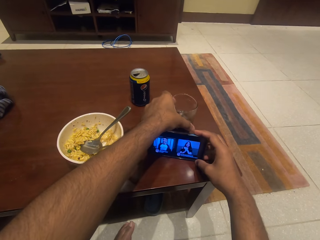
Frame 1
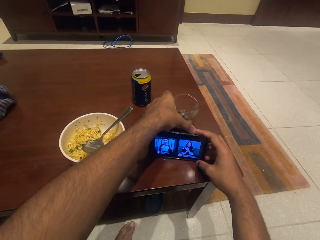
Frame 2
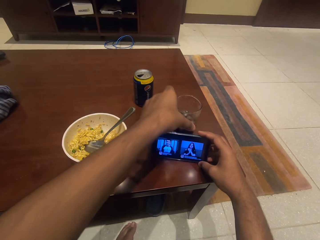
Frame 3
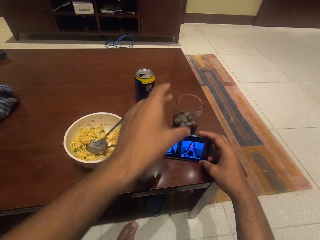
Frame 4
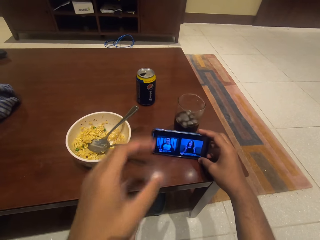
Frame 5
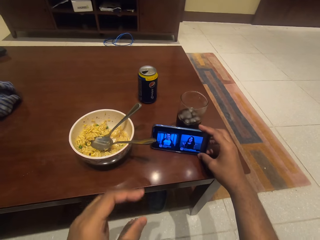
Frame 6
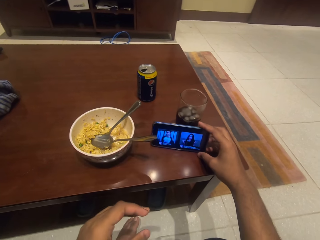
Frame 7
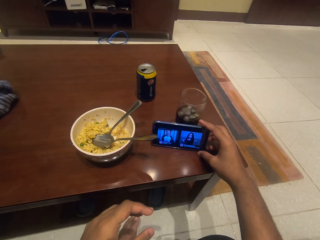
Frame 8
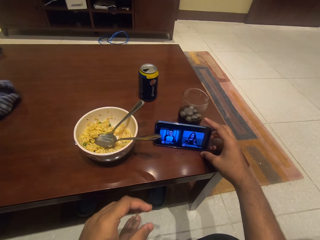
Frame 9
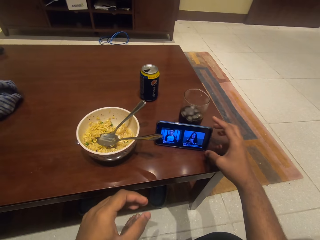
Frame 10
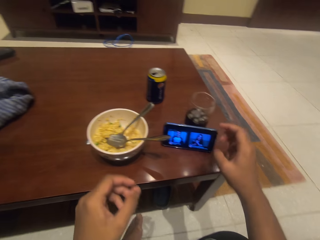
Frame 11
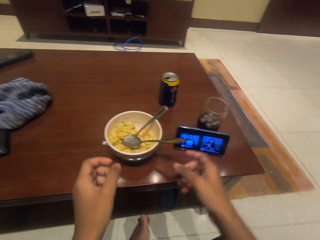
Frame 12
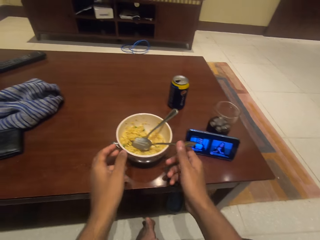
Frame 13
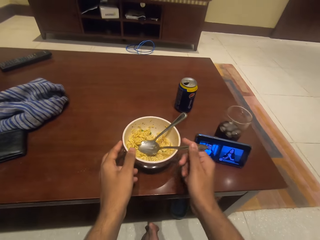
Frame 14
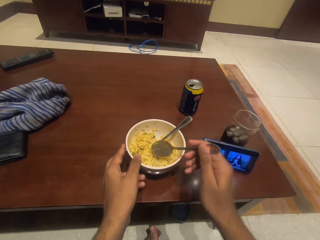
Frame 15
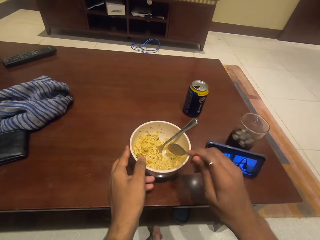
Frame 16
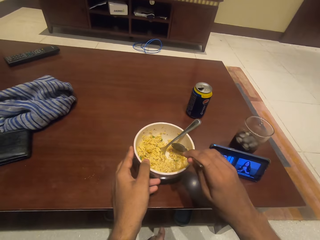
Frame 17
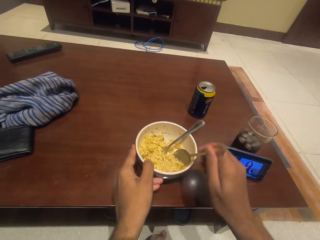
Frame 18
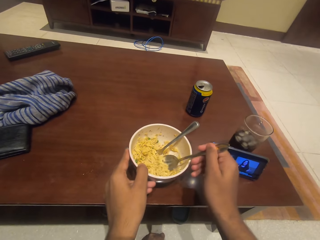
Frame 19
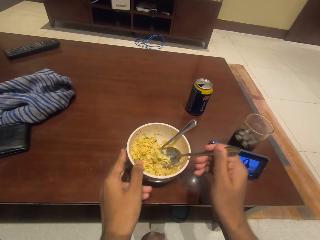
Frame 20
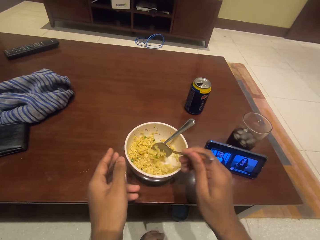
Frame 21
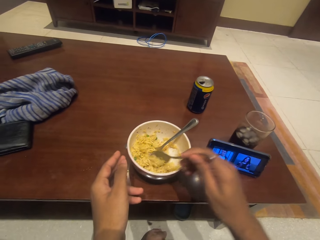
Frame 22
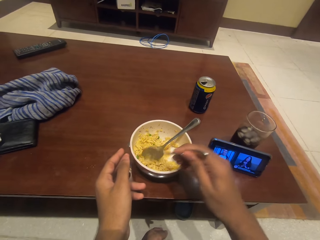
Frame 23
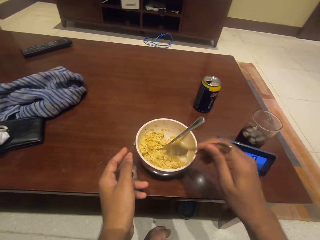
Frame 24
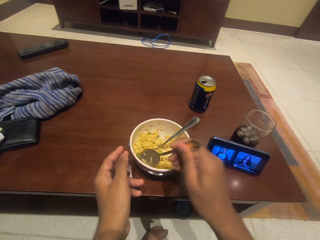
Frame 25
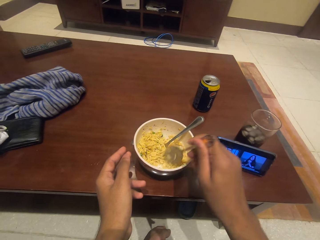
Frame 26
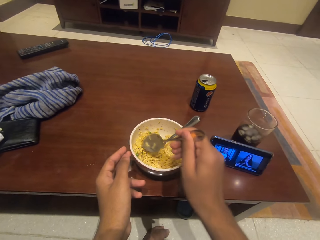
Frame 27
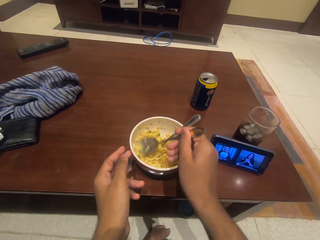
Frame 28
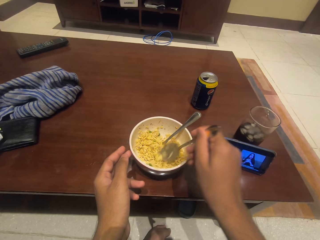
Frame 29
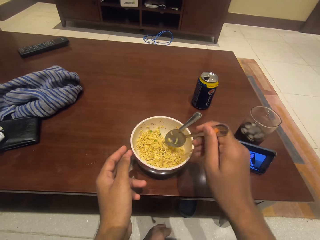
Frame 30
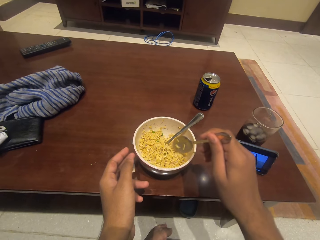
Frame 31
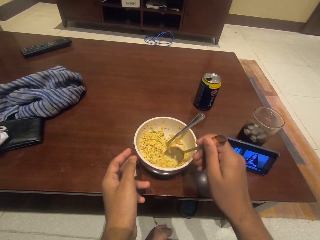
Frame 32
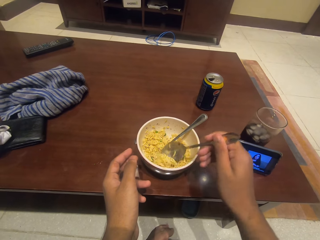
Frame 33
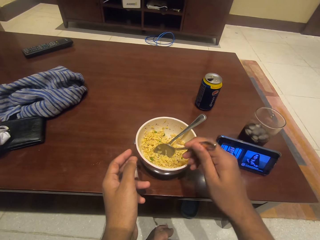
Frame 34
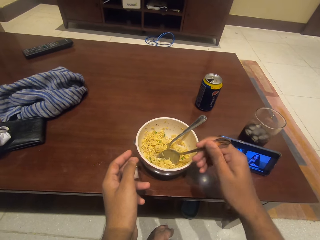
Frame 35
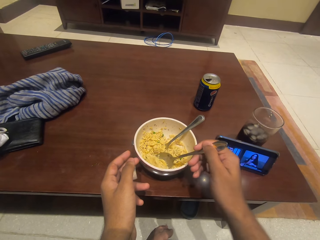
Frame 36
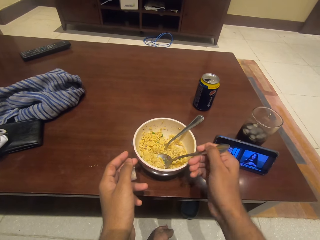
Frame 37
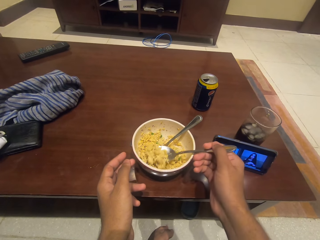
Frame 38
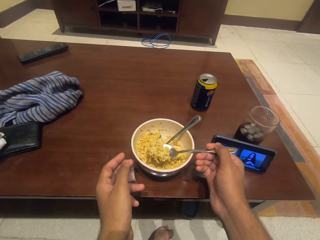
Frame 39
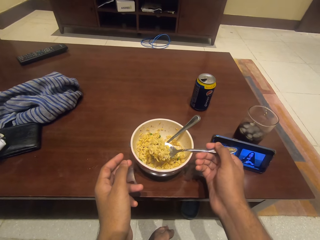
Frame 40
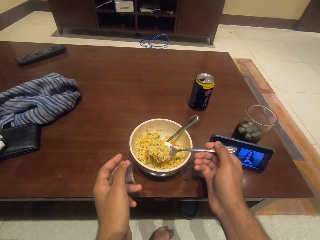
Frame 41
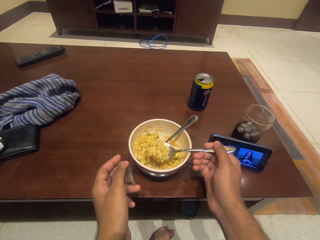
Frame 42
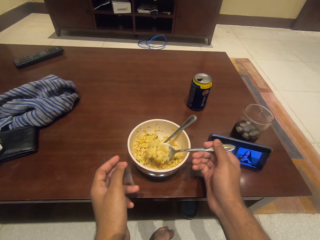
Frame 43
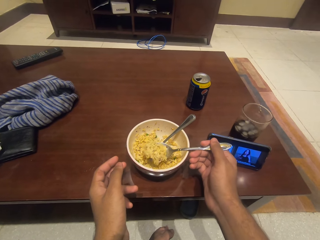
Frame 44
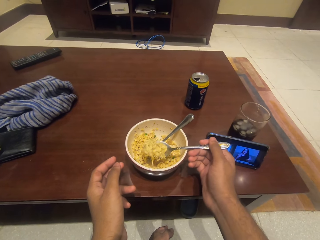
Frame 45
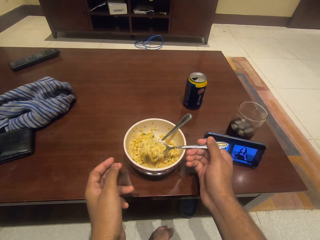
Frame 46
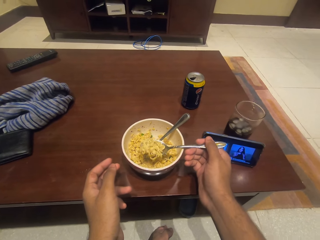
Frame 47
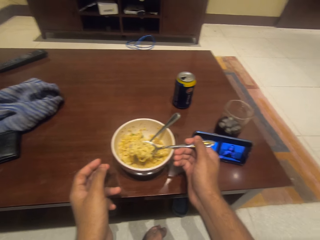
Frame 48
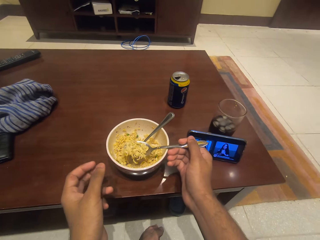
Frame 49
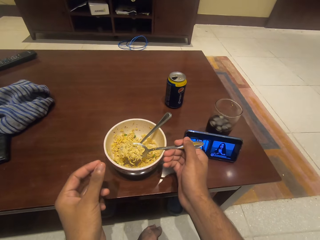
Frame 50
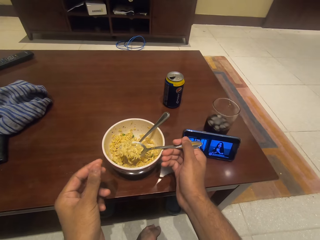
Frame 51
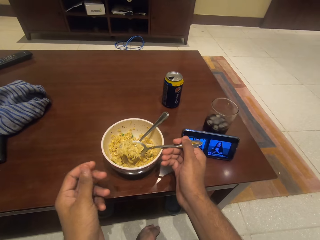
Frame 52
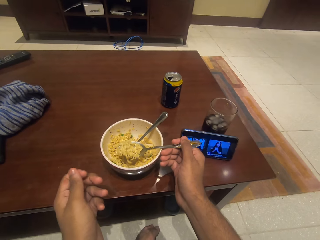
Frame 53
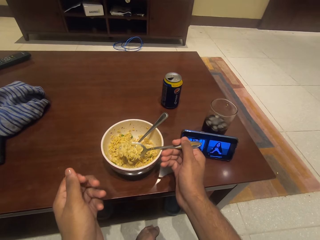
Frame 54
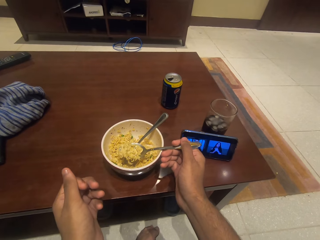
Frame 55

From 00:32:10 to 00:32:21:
The camera wearer leans the phone on the glass. They eat noodles in a bowl on the table. They scoop the food with the spoon.

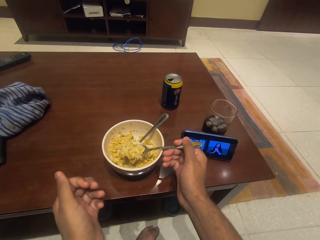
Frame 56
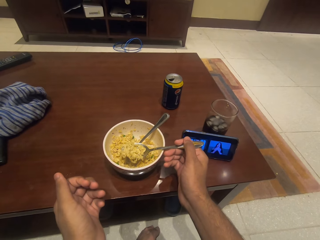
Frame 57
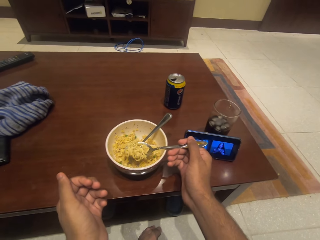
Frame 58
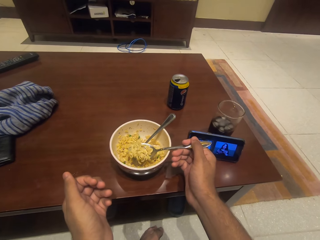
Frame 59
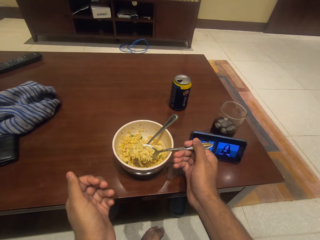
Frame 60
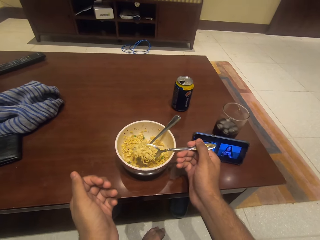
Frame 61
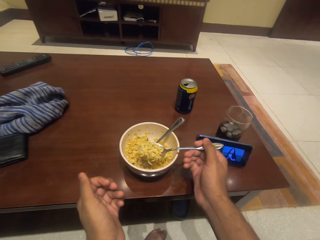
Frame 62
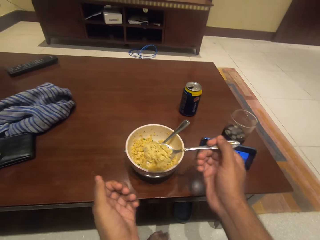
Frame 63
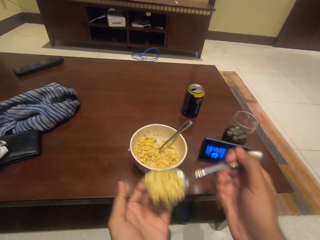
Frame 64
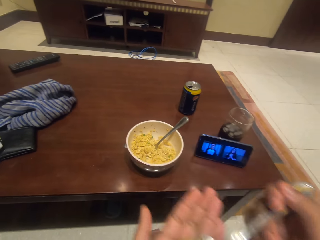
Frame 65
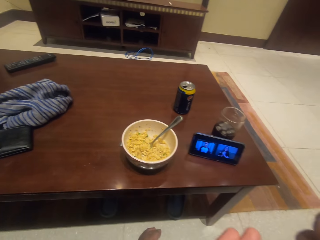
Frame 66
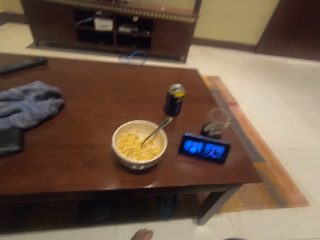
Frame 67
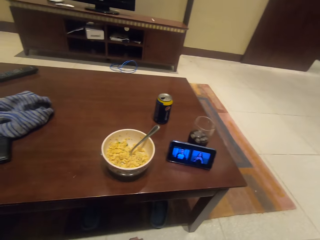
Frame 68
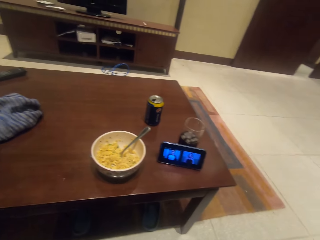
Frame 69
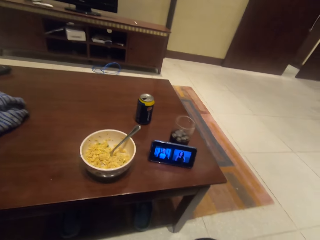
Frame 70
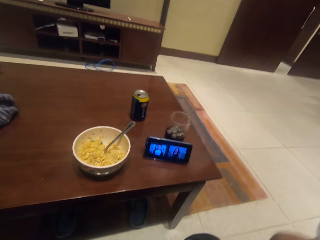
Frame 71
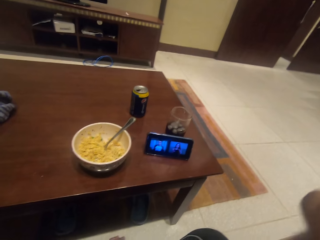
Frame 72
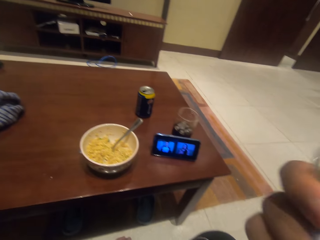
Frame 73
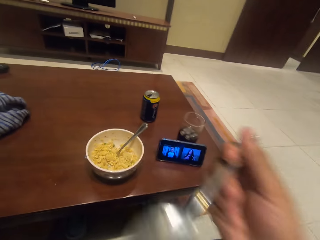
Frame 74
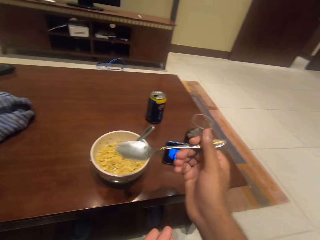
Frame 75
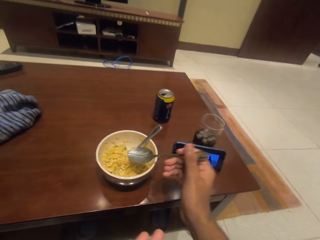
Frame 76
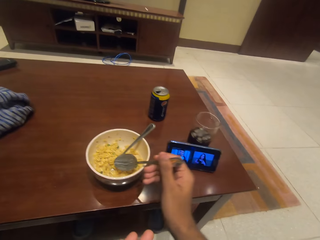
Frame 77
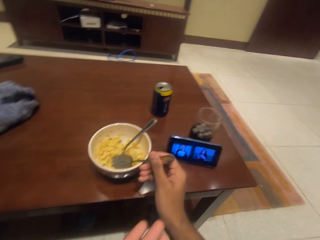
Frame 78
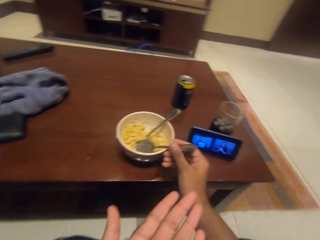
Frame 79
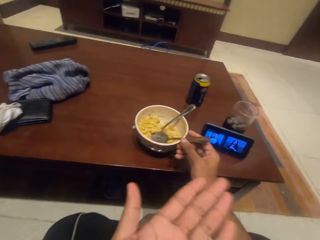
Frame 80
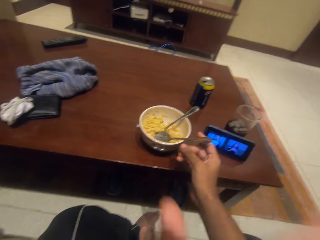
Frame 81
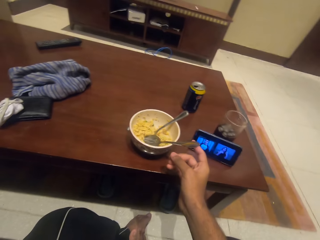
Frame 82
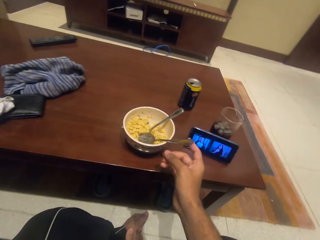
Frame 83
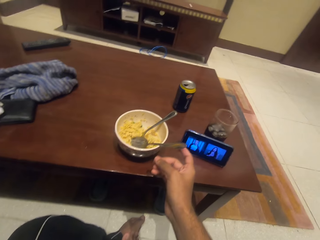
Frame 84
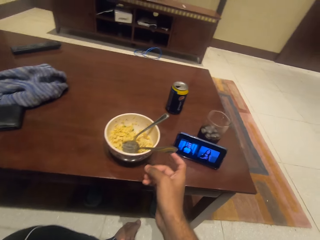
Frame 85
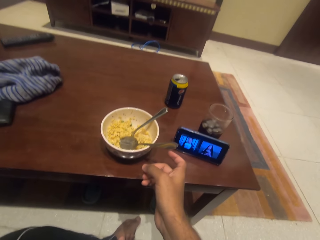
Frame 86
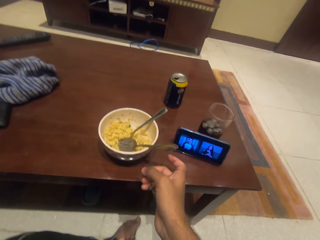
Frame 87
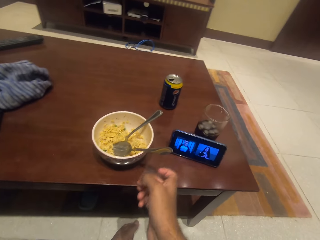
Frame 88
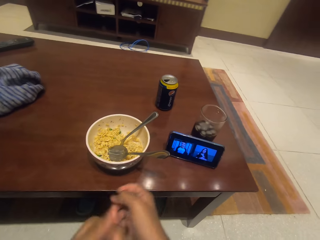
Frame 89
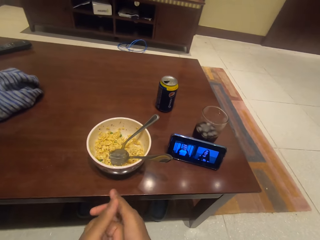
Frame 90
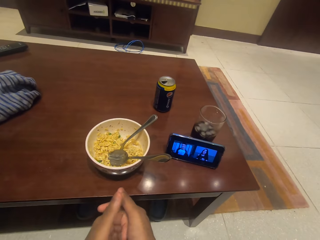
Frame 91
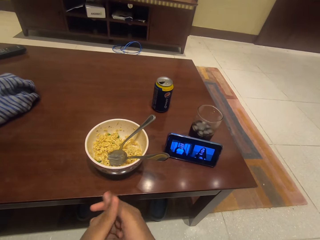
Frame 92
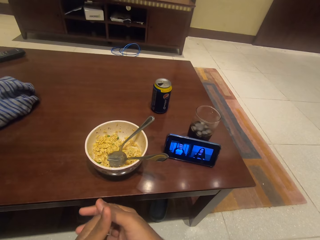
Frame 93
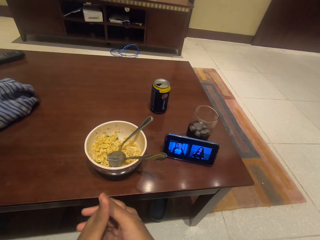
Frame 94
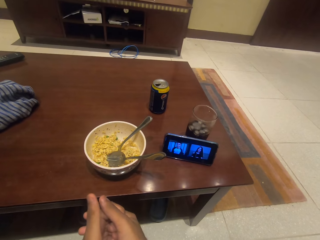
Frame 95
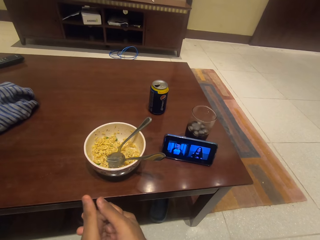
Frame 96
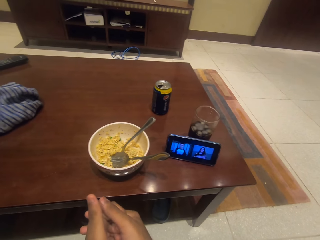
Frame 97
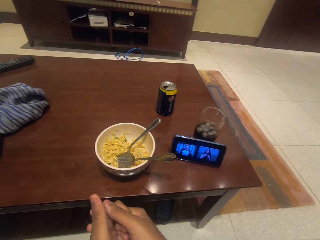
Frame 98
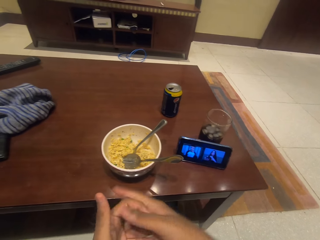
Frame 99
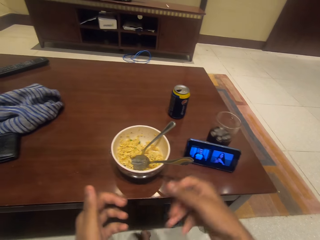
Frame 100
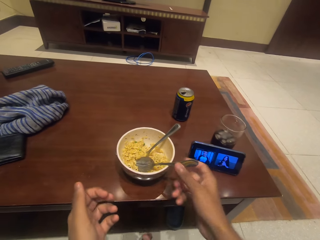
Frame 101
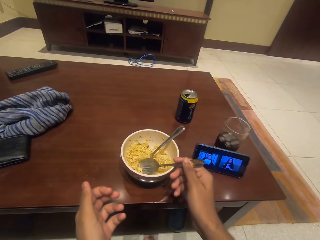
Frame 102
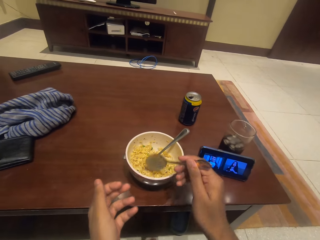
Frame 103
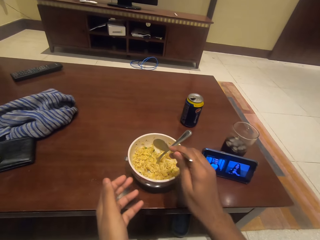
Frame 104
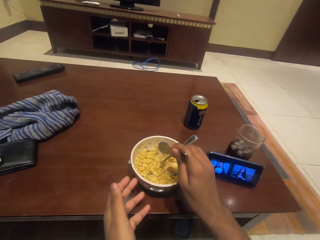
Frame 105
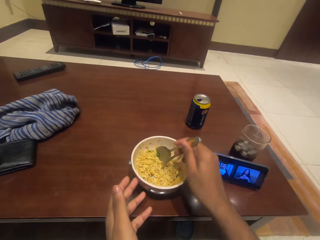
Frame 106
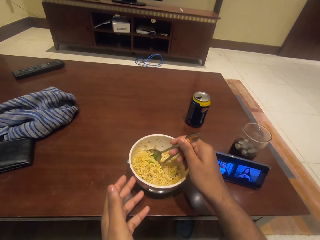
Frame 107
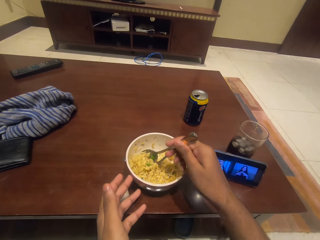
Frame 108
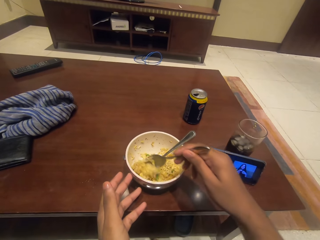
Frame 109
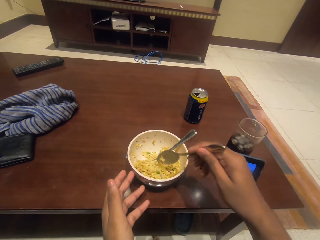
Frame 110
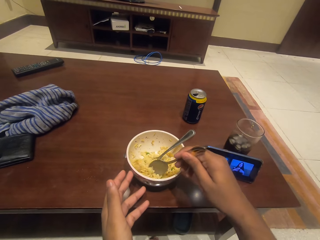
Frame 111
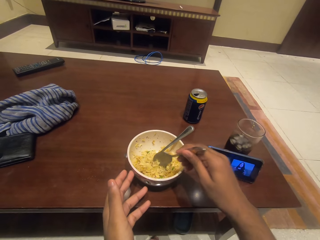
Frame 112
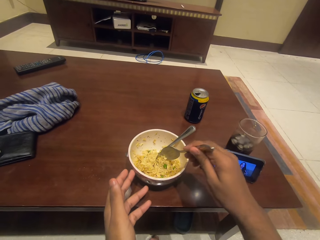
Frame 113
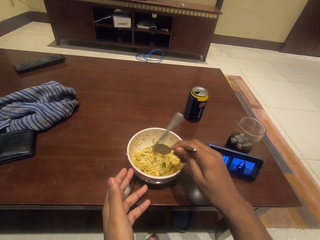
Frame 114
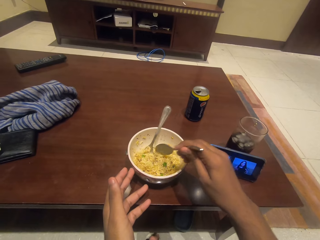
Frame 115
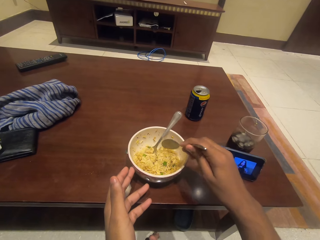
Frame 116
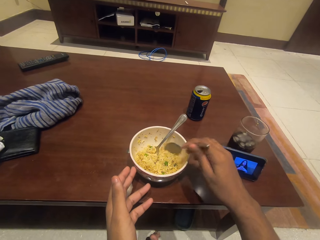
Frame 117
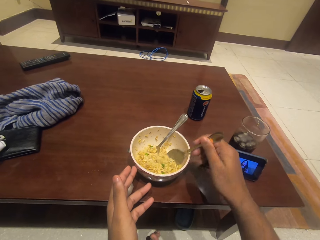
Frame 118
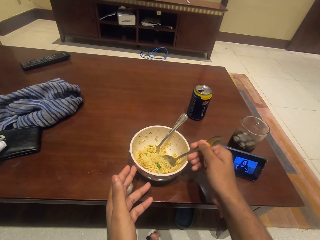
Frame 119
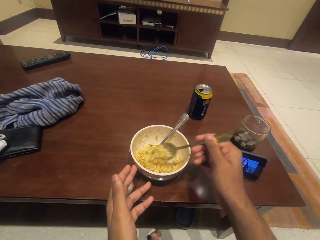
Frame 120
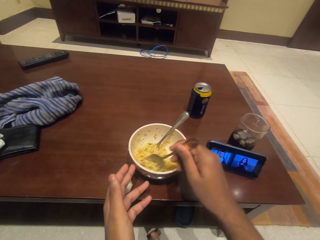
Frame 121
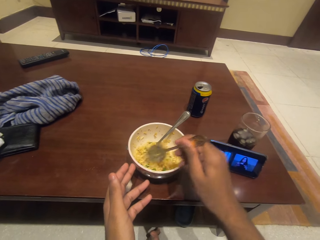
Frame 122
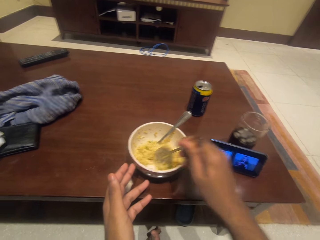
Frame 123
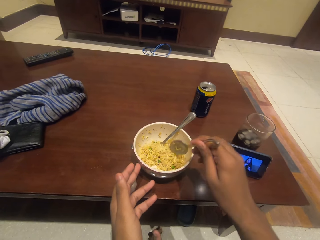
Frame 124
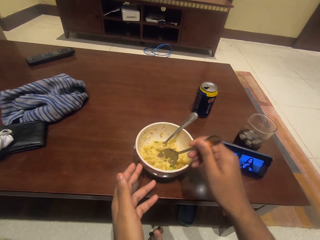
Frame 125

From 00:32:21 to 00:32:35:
The camera wearer eats the food. They put the spoon on the bowl. They watch the movie on the phone. They mix the food with the spoon.
